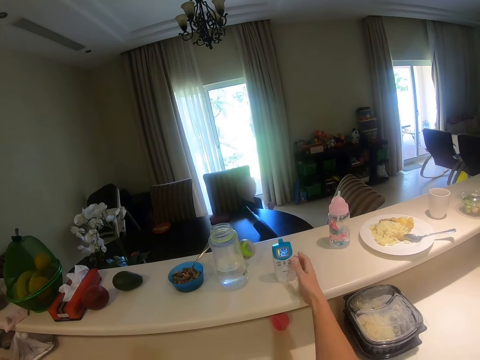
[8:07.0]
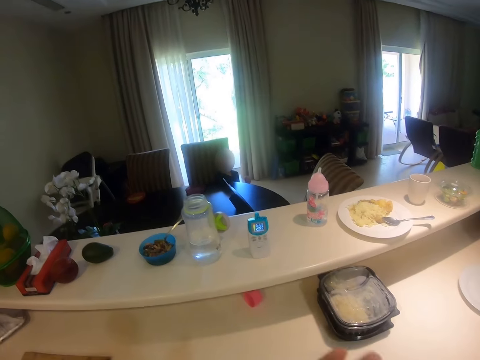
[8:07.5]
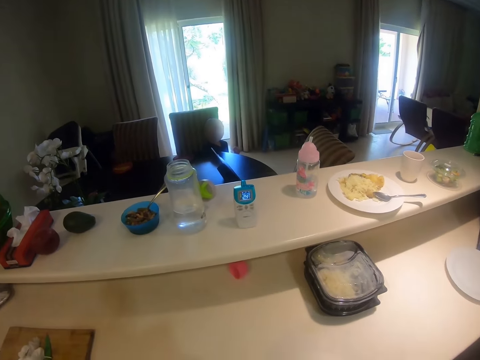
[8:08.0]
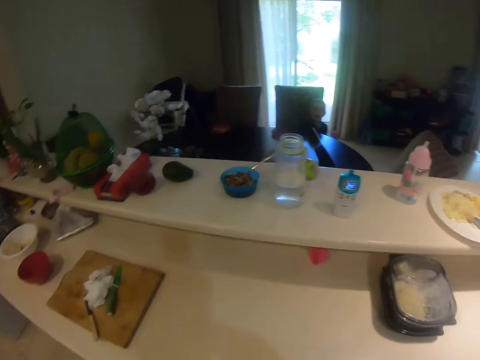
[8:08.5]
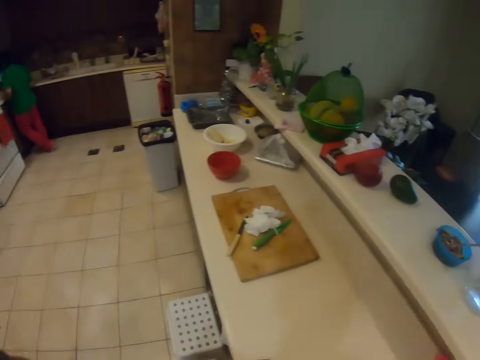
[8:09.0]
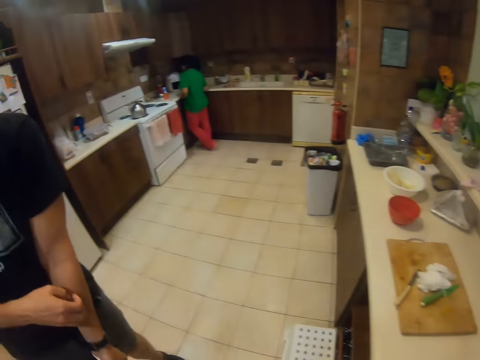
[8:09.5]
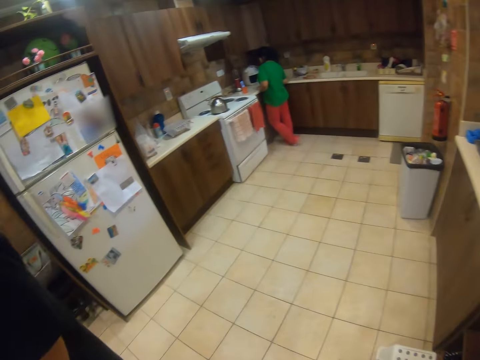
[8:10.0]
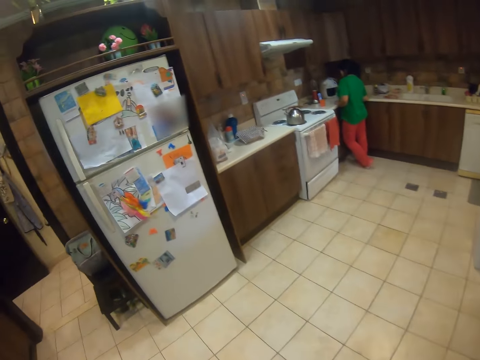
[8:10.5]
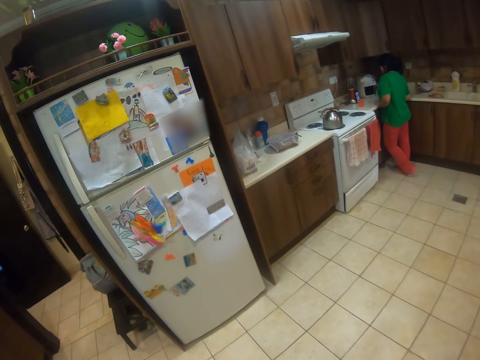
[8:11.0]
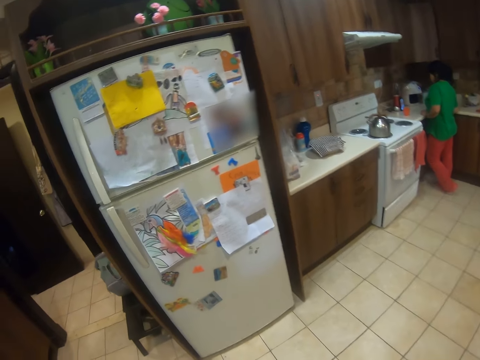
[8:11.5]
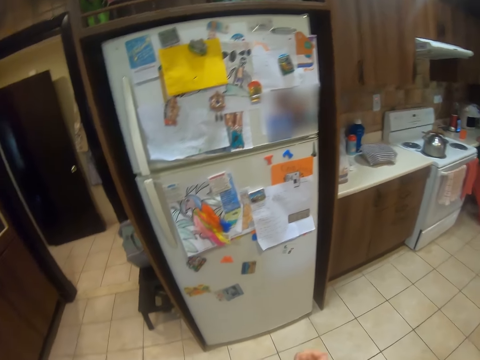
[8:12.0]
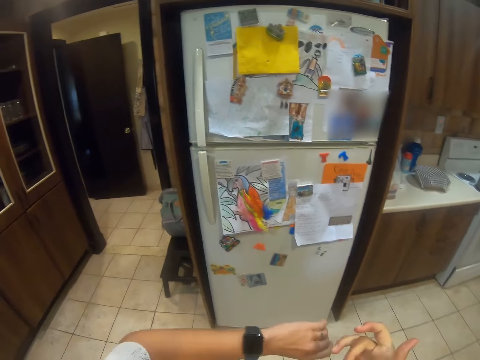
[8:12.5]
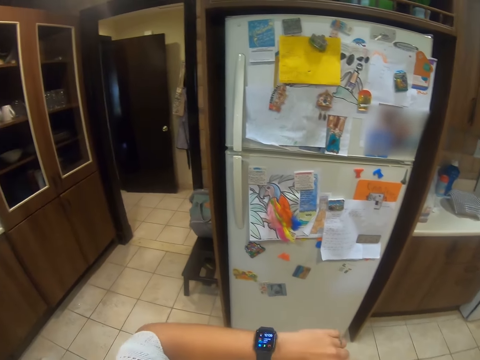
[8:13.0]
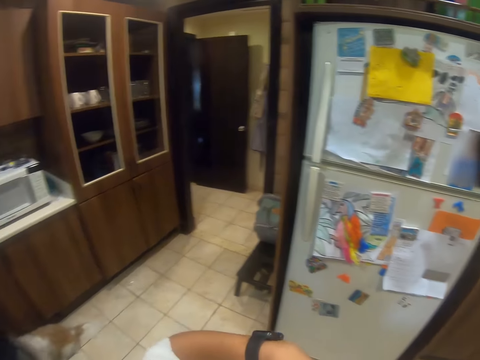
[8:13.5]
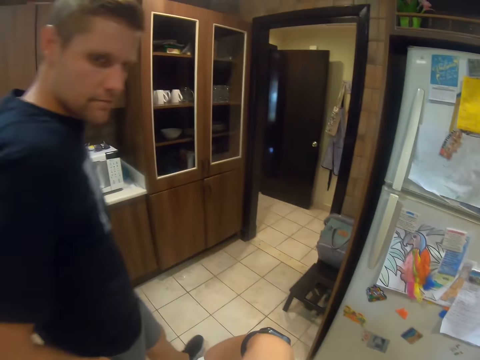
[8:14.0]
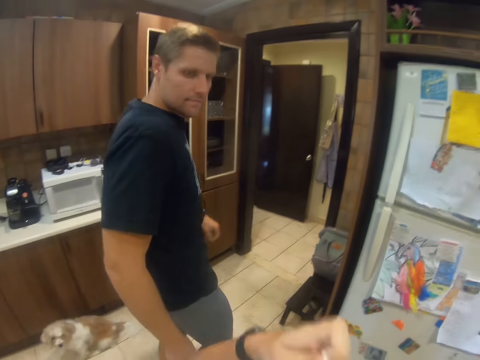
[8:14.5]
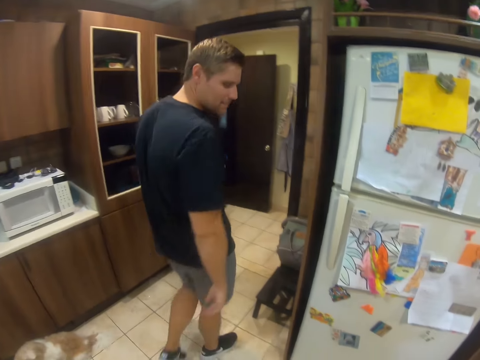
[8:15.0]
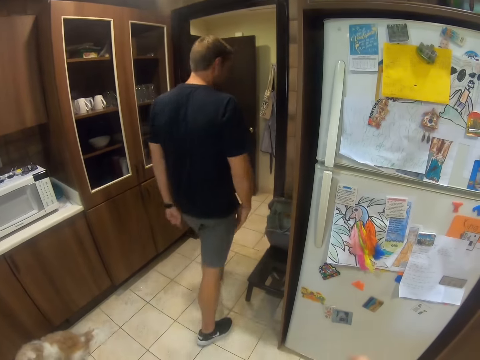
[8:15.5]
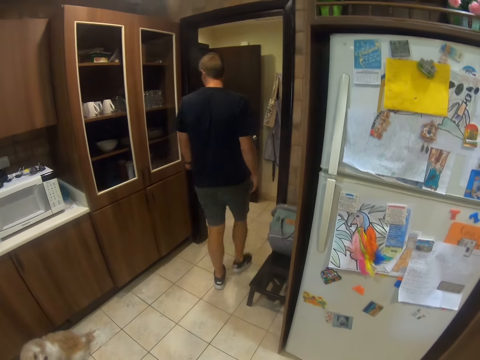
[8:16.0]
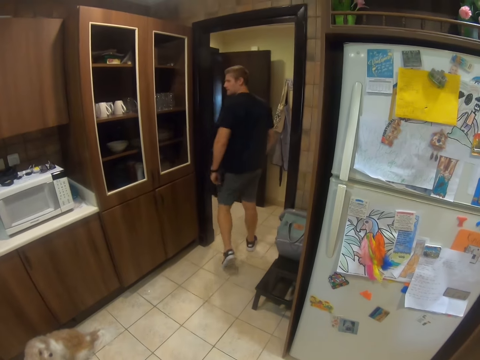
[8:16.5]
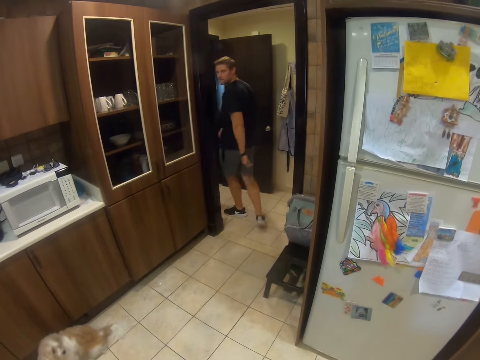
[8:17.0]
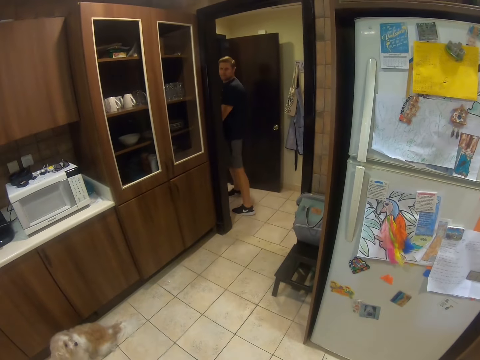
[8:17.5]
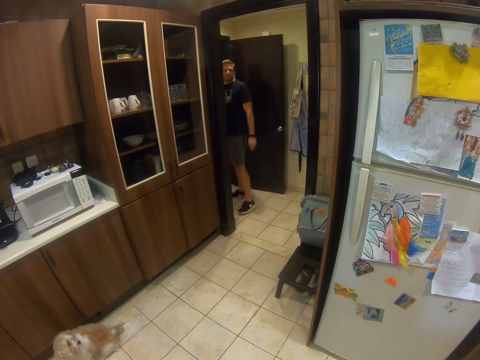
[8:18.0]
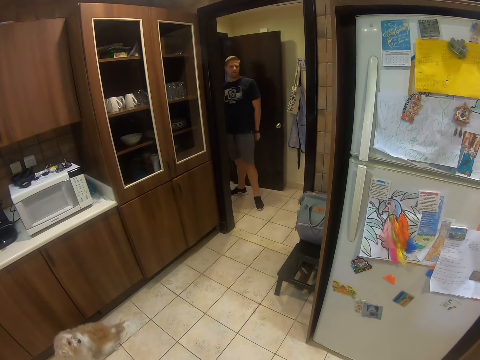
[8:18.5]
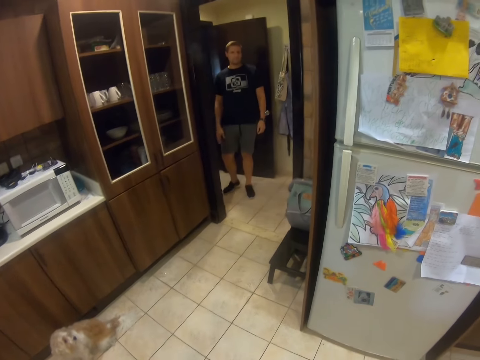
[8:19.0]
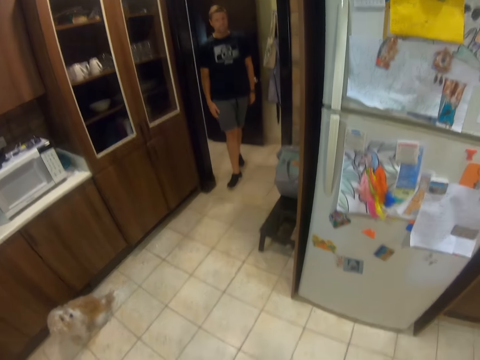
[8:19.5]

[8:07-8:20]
The camera wearer checks the timer. They look around the kitchen. They walk. They look at a man. The man talks and walks. The camera wearer talks.

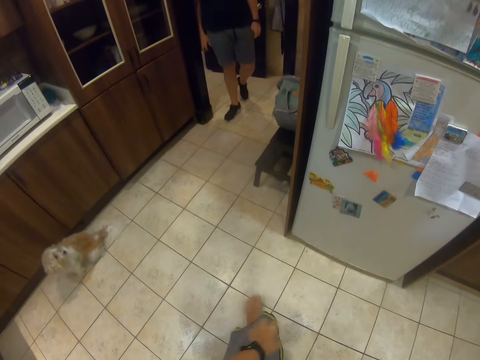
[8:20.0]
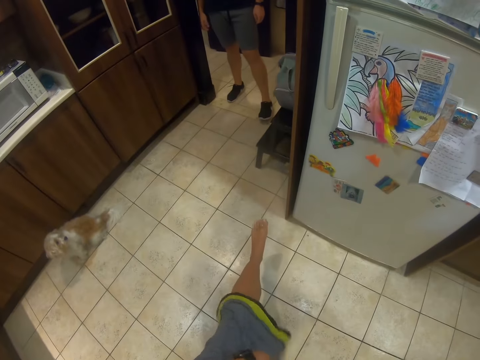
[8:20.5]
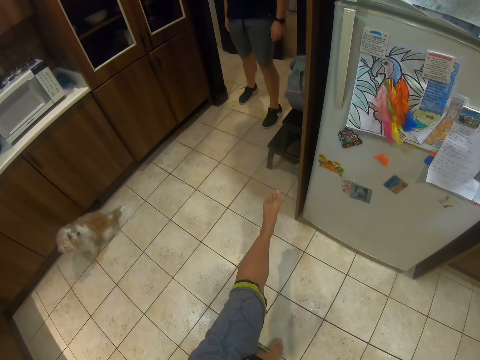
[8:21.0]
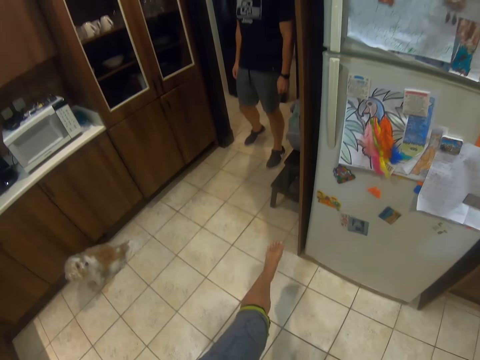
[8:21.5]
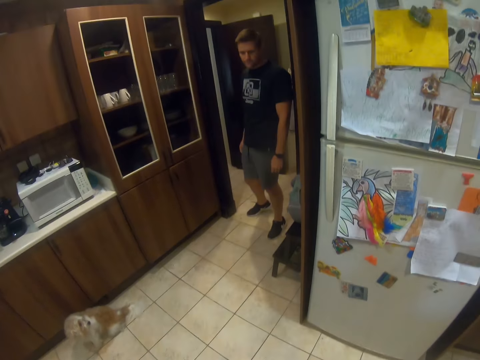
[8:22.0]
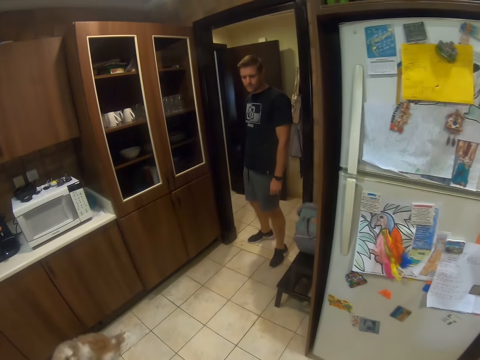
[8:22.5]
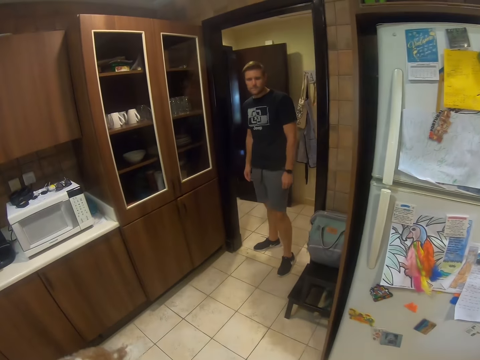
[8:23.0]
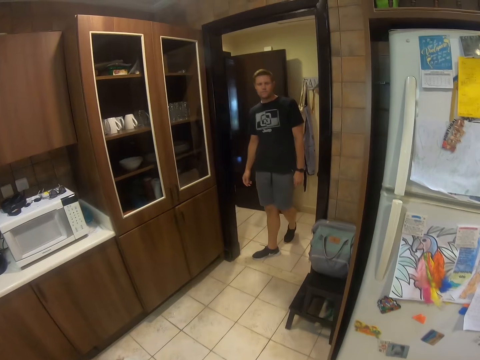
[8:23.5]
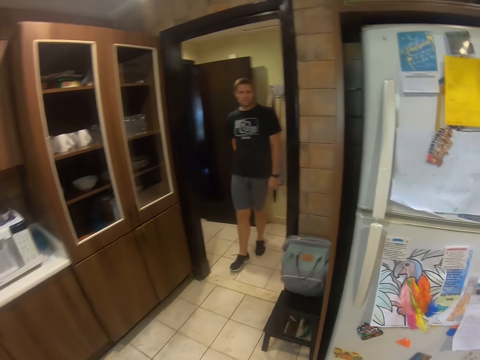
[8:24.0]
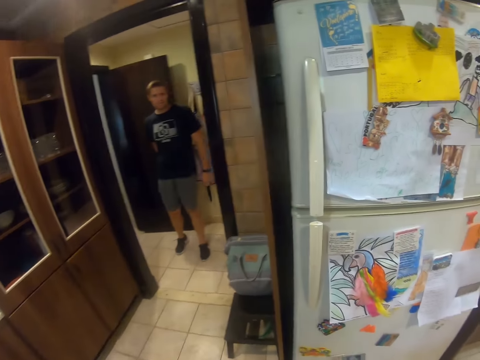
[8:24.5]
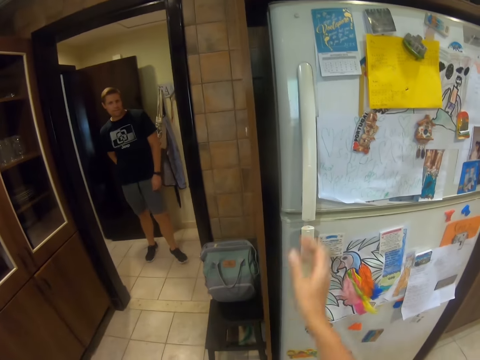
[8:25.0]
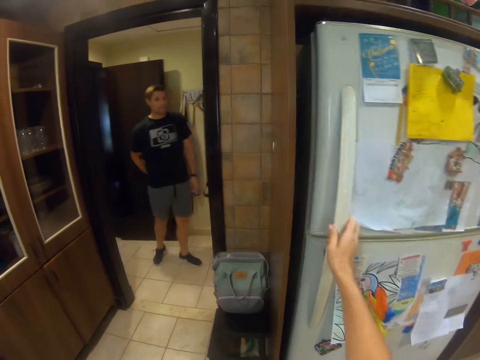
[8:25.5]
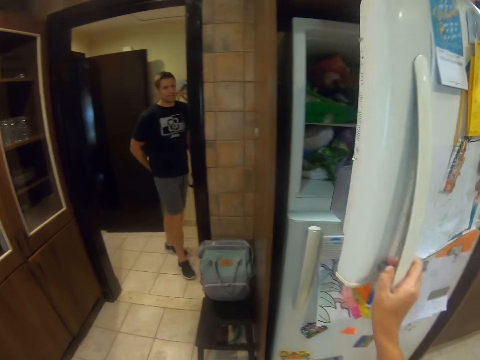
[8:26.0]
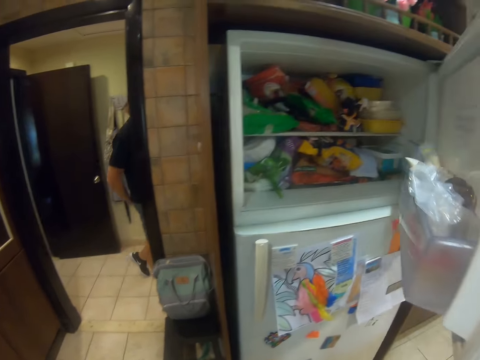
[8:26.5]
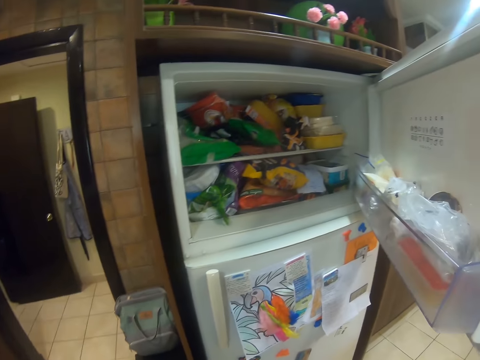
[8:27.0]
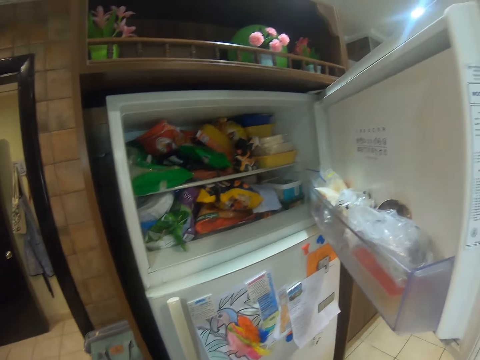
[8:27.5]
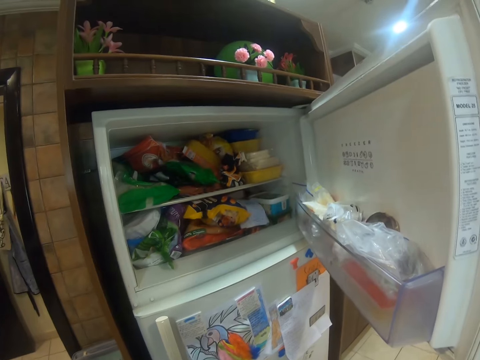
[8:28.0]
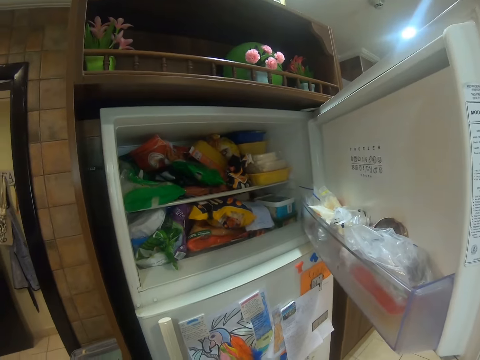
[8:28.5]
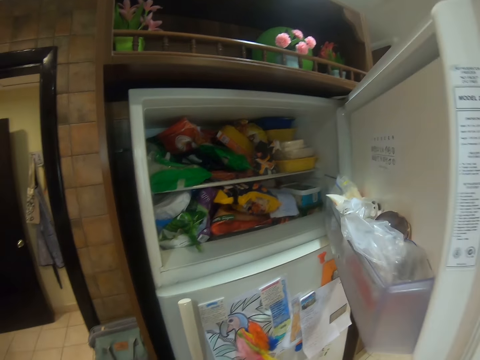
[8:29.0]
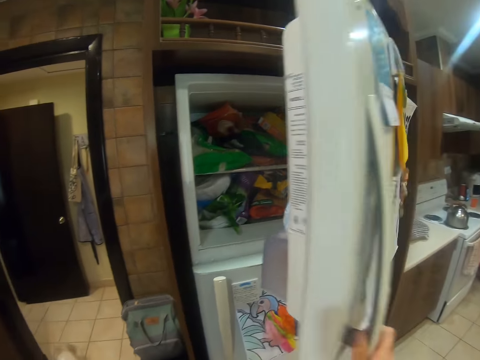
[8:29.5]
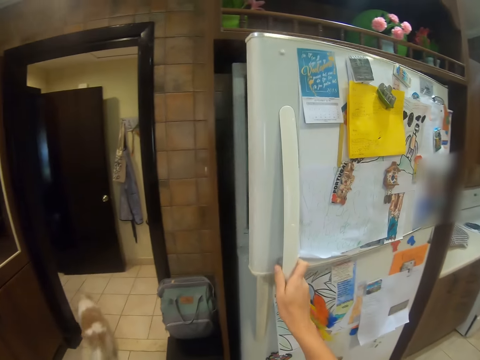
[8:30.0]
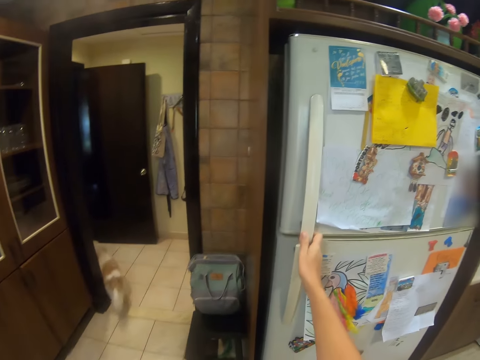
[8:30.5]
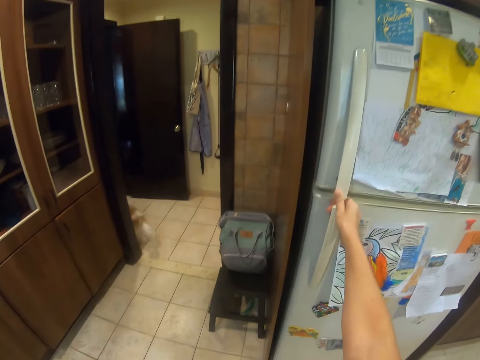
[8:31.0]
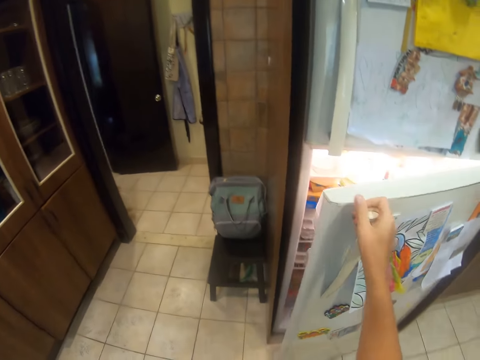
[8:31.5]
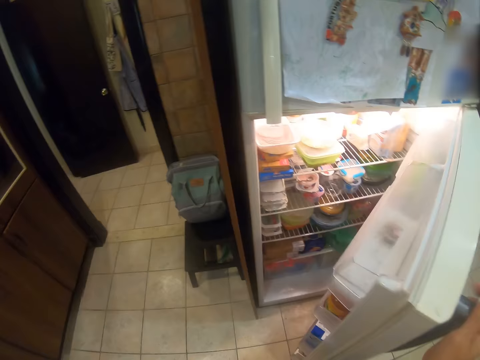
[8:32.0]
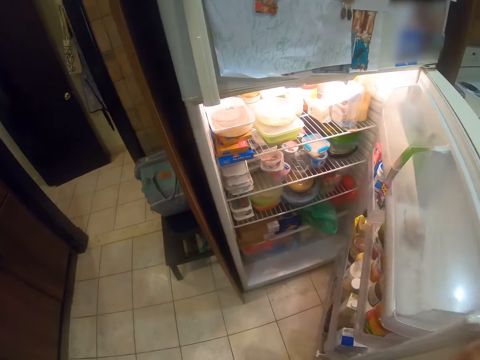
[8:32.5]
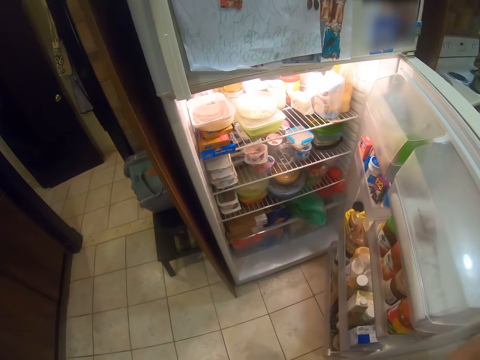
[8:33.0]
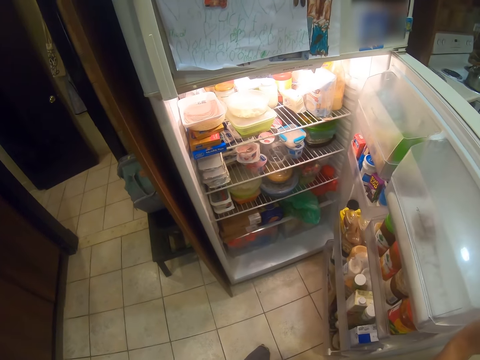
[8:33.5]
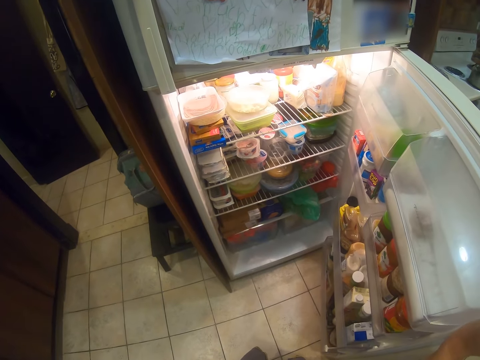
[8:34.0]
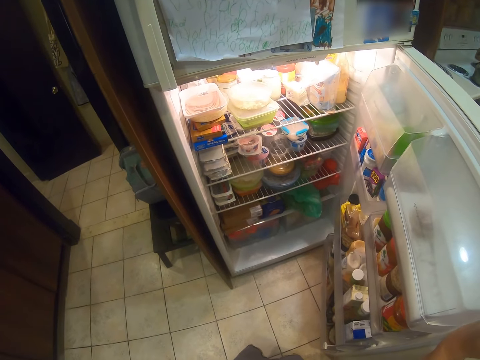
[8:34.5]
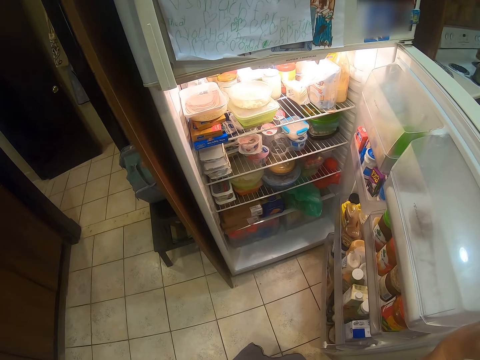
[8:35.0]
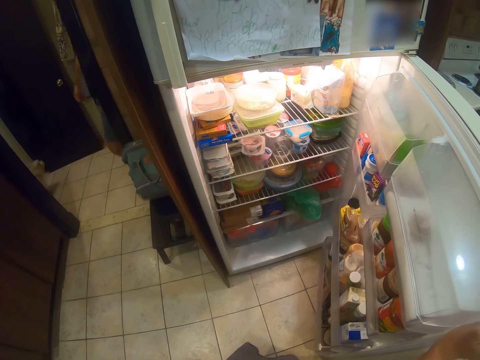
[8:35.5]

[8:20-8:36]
The camera wearer lifts a leg. A man looks at the leg of the camera wearer. The man looks at the camera wearer. The camera wearer opens the fridge. The man walks. The camera wearer closes the fridge. They open the lower door of the fridge. They look at the fridge.
